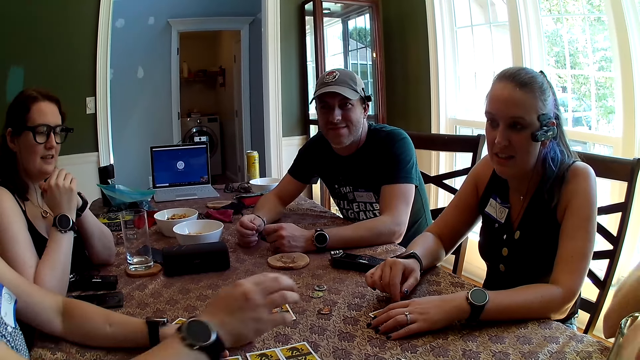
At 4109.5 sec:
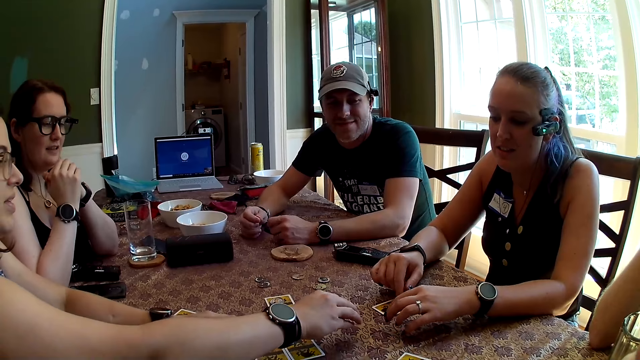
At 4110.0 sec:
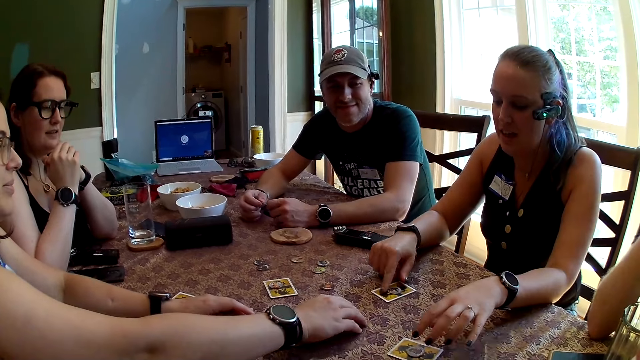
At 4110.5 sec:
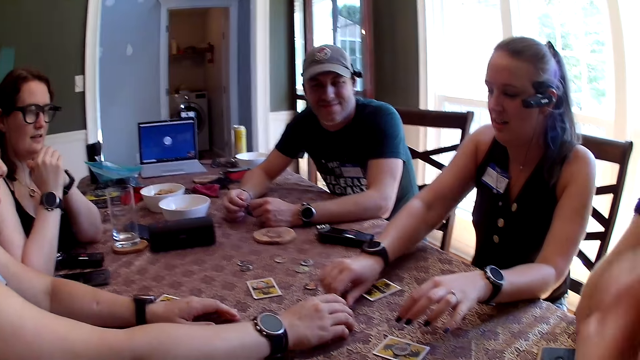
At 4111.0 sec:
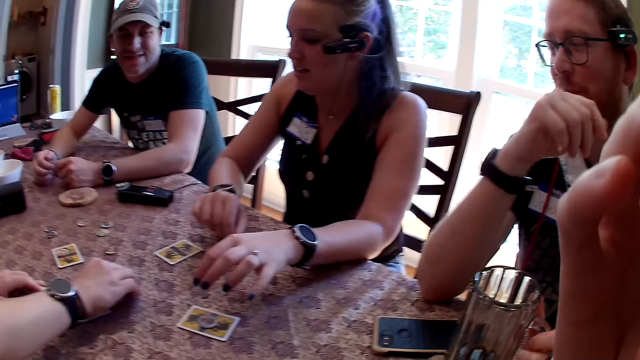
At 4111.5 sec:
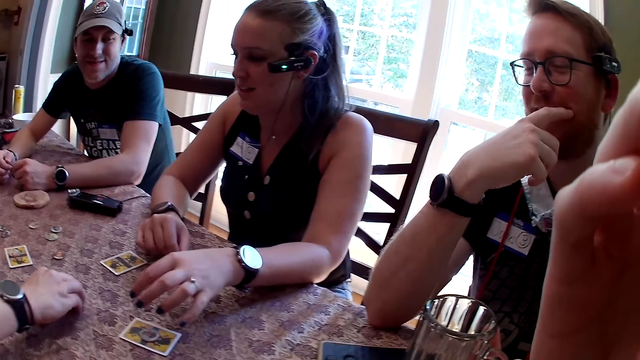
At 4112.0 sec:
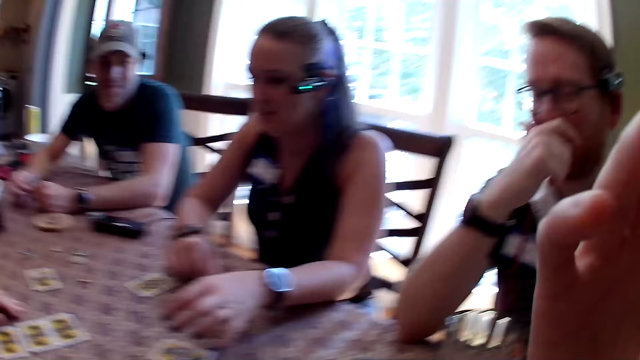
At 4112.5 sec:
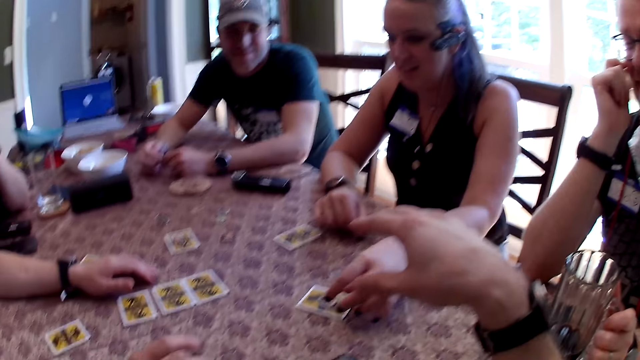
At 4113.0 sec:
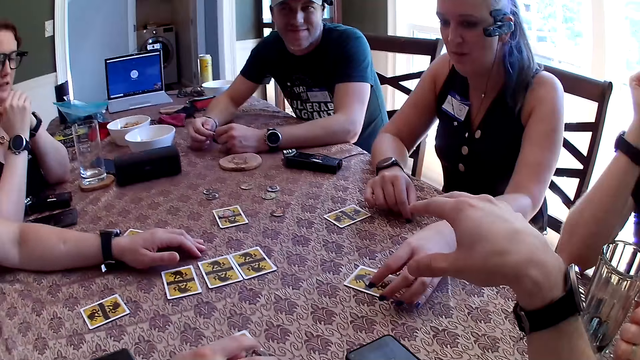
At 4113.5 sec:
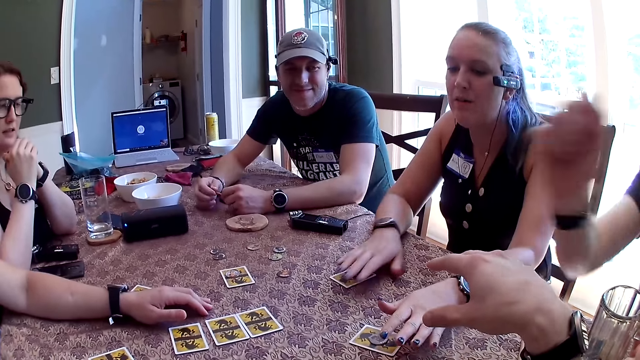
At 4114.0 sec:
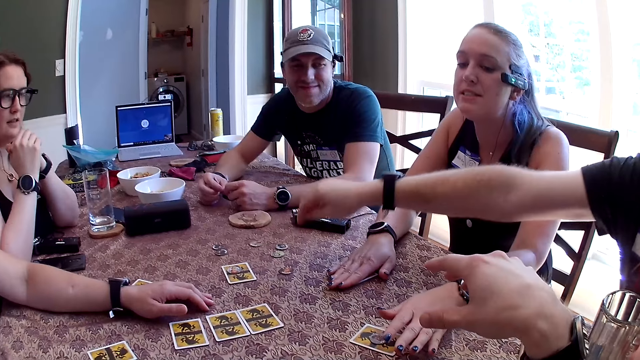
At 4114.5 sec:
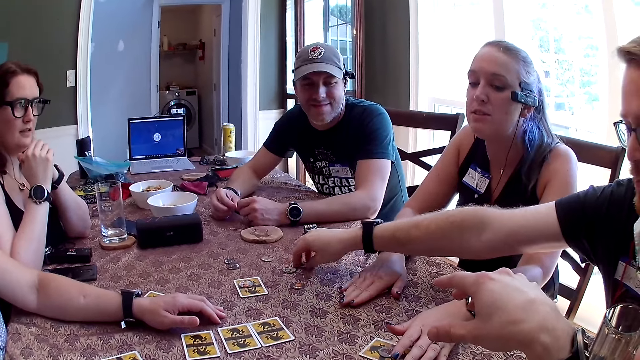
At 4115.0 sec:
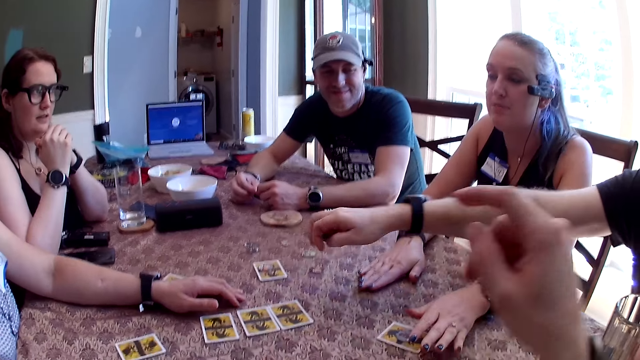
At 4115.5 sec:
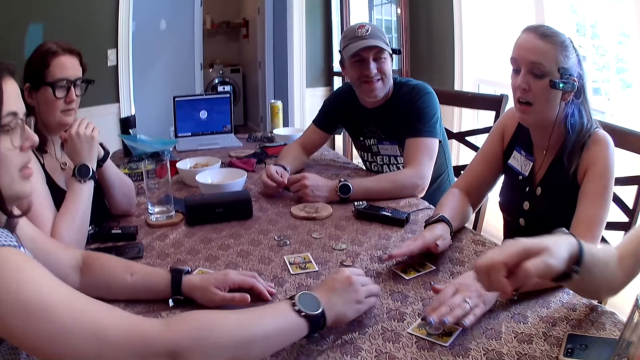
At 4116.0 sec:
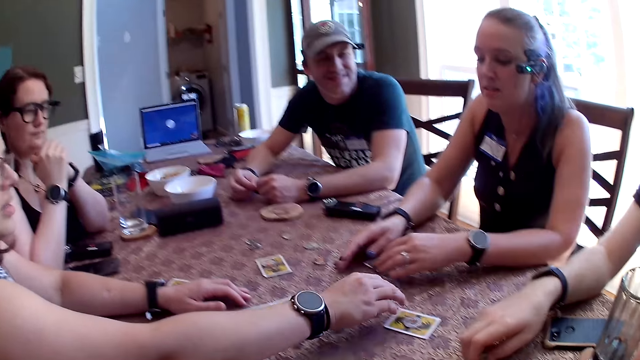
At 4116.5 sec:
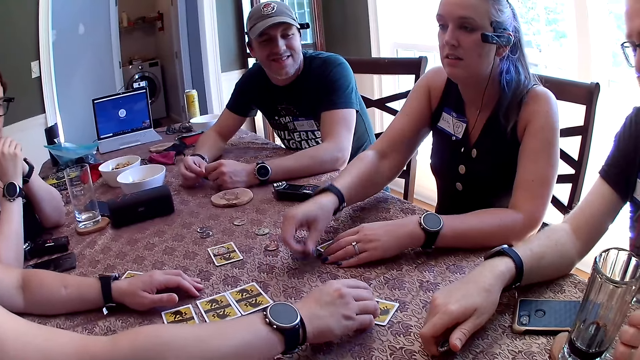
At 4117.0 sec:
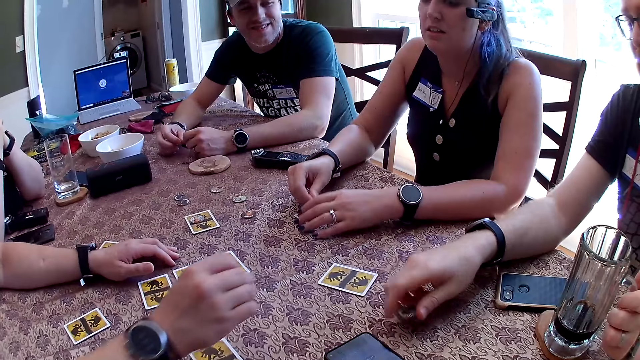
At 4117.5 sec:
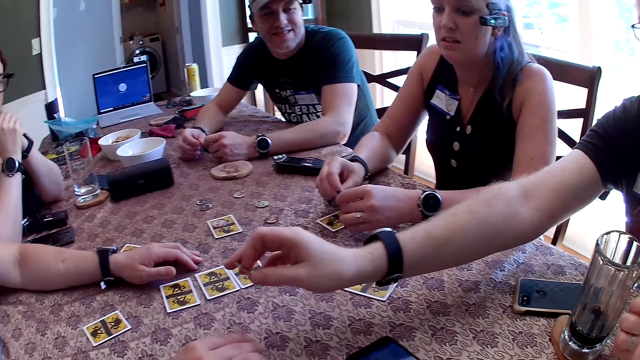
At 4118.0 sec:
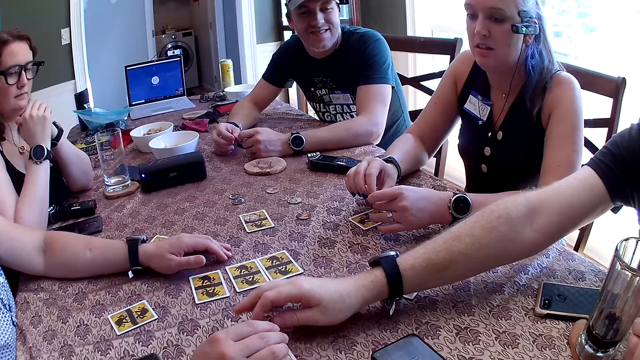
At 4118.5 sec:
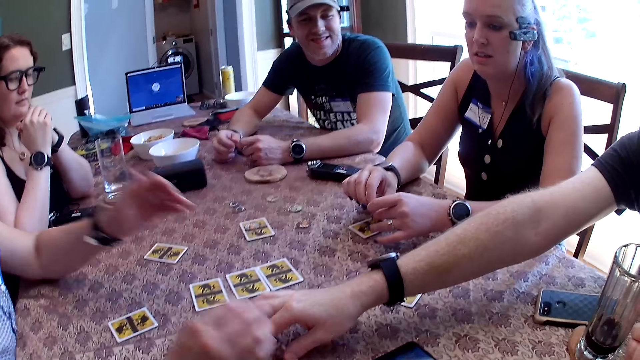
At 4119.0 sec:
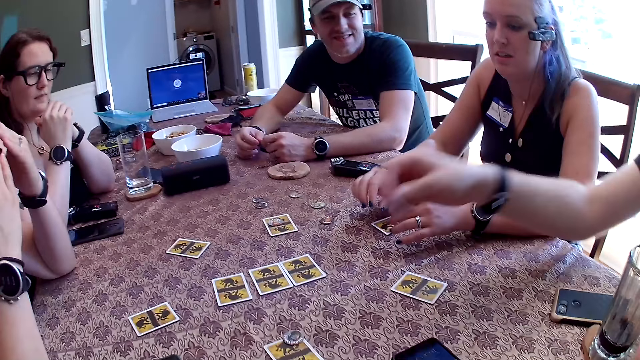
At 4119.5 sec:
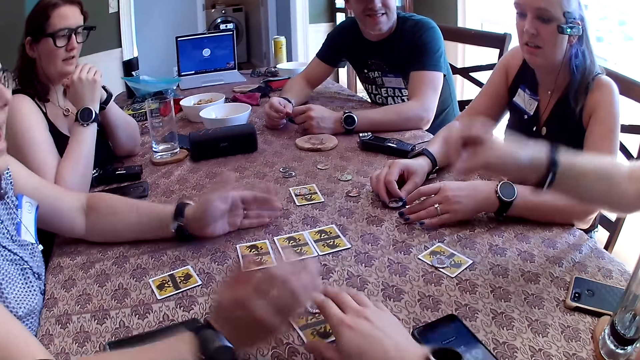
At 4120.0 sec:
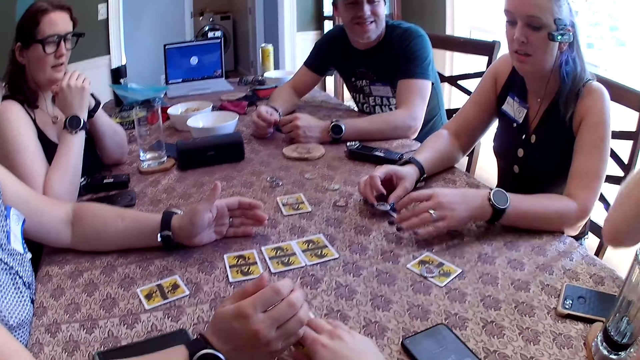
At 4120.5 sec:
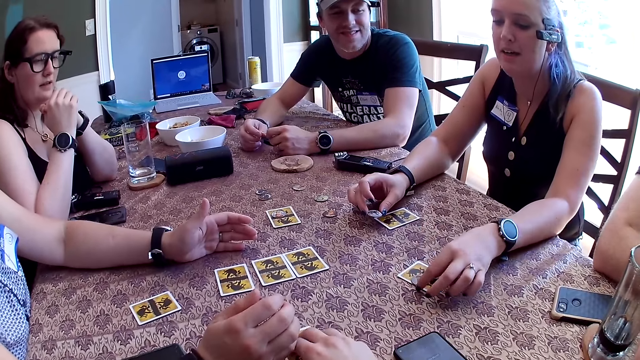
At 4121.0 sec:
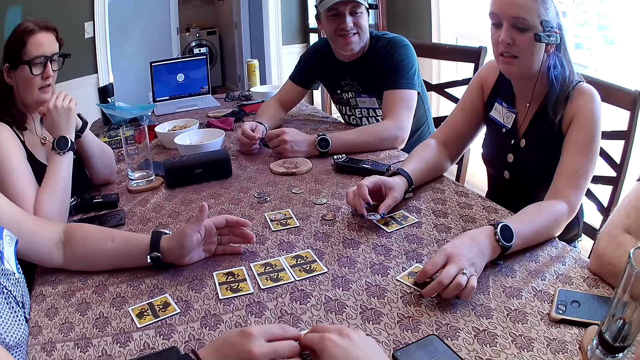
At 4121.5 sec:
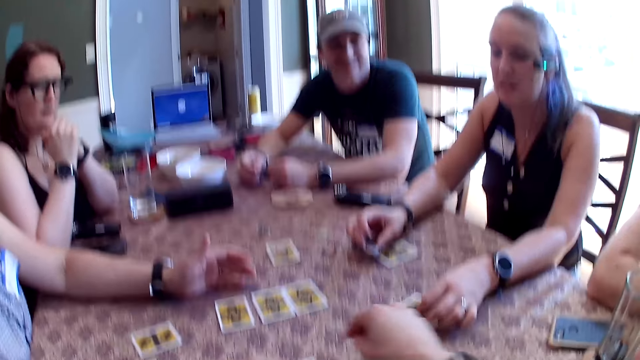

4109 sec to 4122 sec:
A woman lifts up the hand. Another woman moves a token from the card on the table with her right hand. A third woman takes a card. A fourth woman moves the token on the table with her right hand. The camera wearer lifts up the hand. The second woman adjusts the token on the card on the table with her left hand. The third woman talks to the camera wearer. A man removes his right elbow from the table. The second woman taps the card on the table with her right hand. The man picks up a token from the table with his right hand. The fourth woman picks up the token from the card on the table with her right hand. The man places his right elbow on the table. The second woman picks up a token from the table with her right hand. The third woman takes a card. The second woman drops the token on the card on the table with her right hand. The man drops the token on the card on the table with his right hand and picks up a token from the card on the table with his right hand. The first woman lifts up the hand. The camera wearer picks up a token from the card on the table with his right hand. The man places his right elbow on the table. The second woman adjusts the token on the card on the table with her left hand. The third woman takes a card.

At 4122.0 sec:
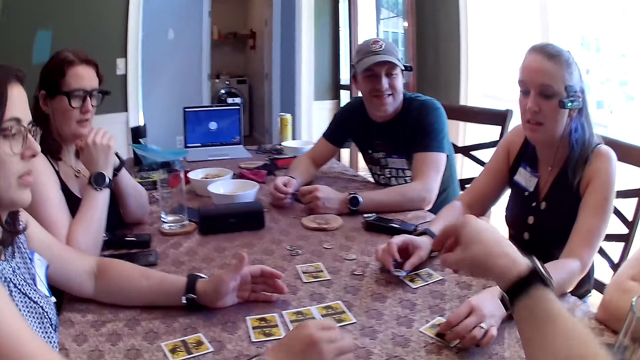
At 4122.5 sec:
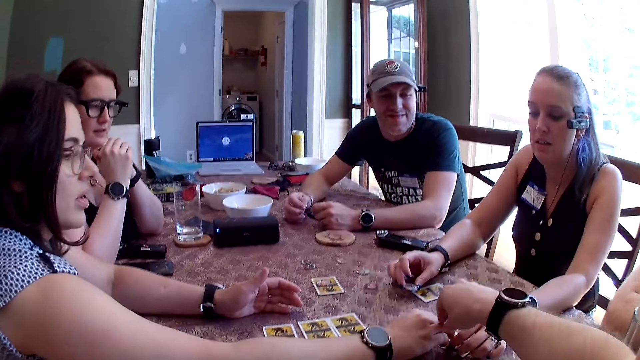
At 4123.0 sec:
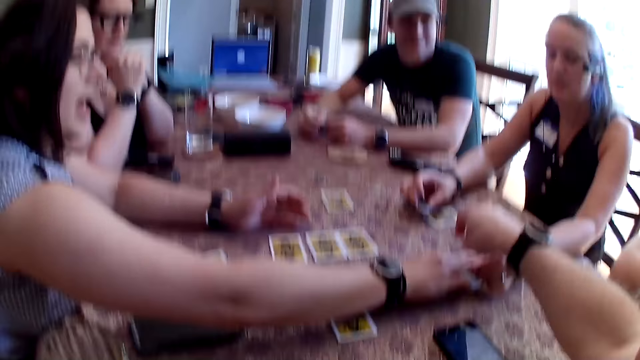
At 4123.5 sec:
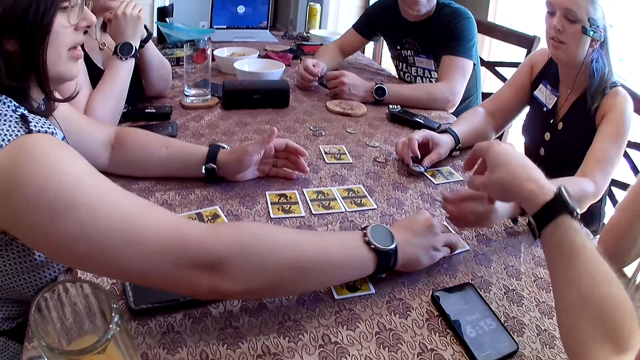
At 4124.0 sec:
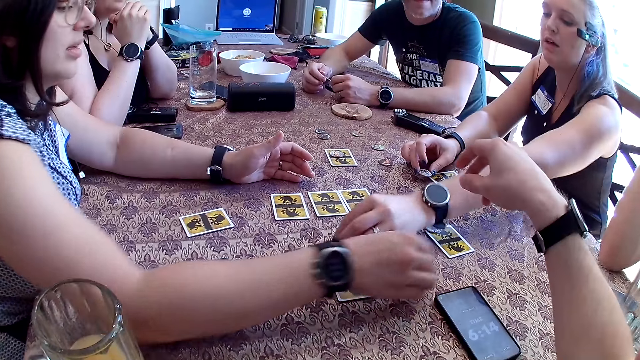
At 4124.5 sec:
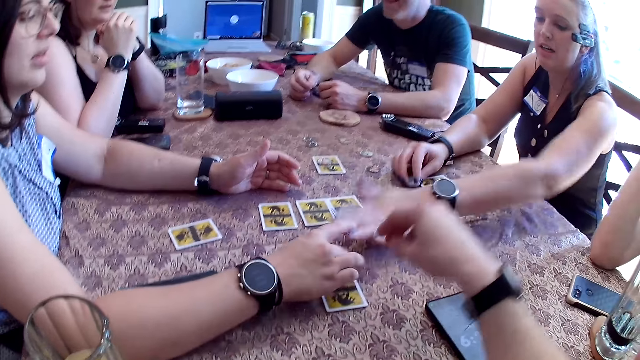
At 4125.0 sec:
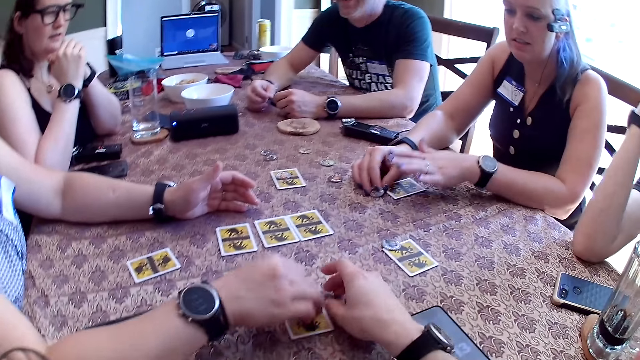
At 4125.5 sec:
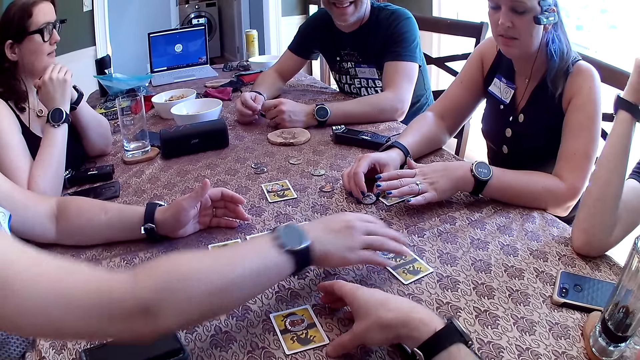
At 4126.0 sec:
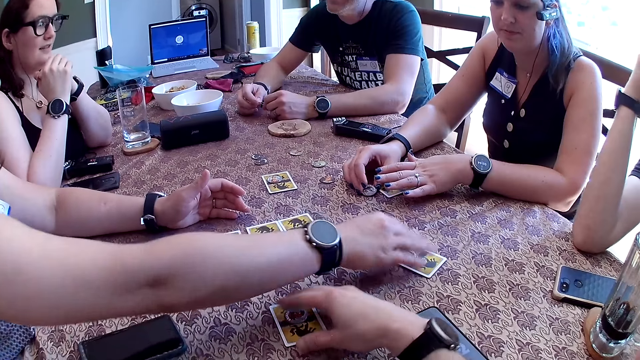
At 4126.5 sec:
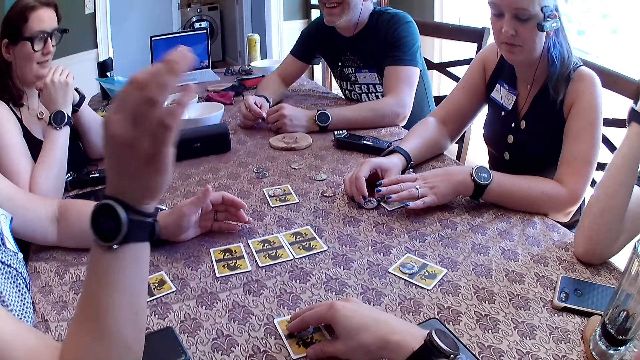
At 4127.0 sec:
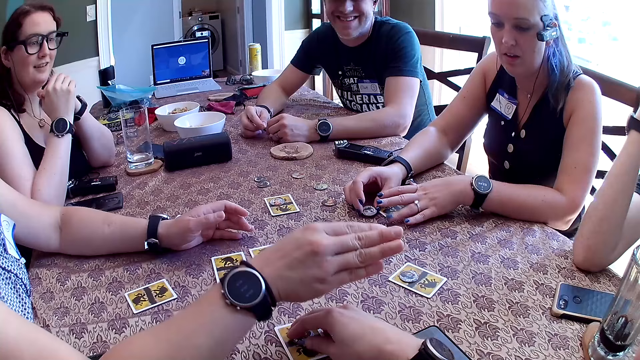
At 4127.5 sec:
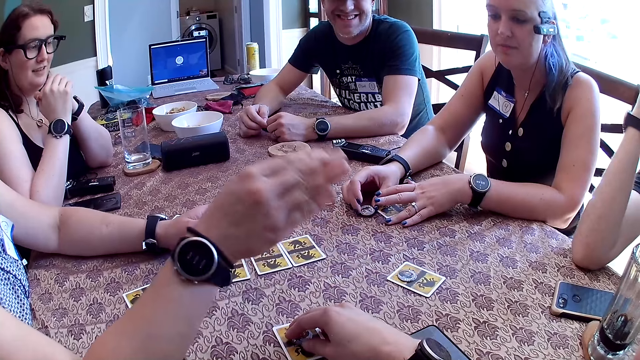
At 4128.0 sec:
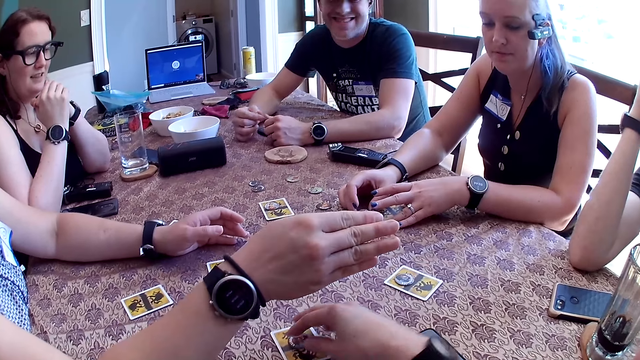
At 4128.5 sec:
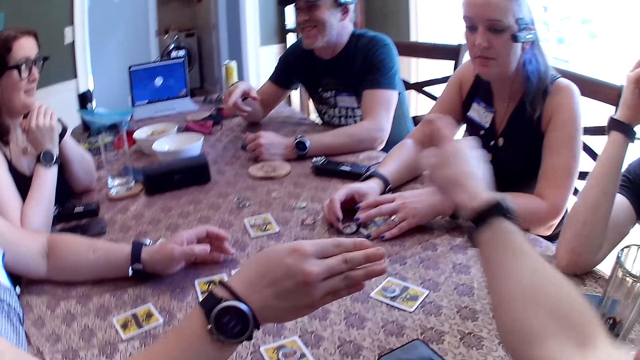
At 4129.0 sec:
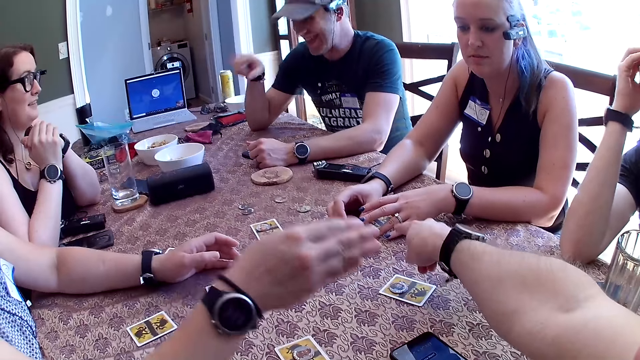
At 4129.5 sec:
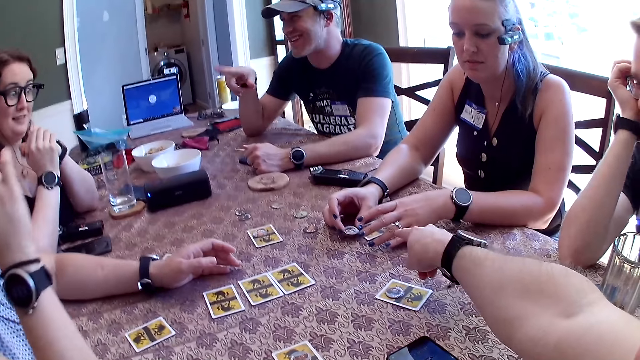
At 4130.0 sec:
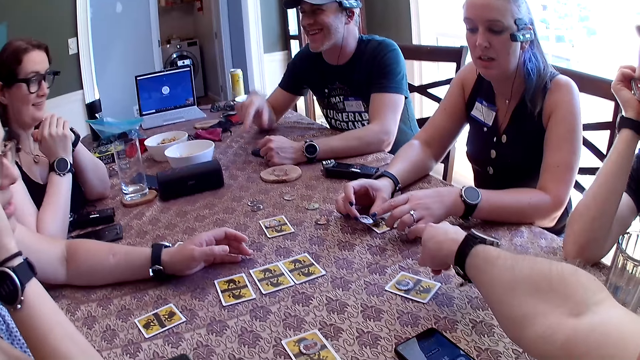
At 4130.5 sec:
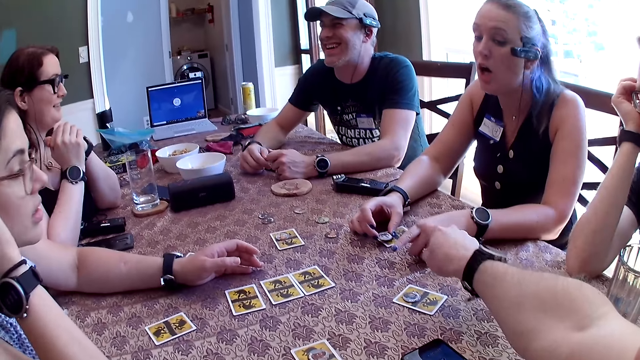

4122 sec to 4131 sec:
A woman drops a token on the card on the table with her right hand. The camera wearer lifts up the hand. Another woman picks up the token from the card on the table with her left hand, drops the token on the card on the table with her left hand, and places her left hand on the table. A third woman takes the card. The first woman drops the token on the card on the table with her left hand and adjusts the card on the table with her right hand. The camera wearer places his right hand on the card on the table. The first woman places her right hand on the table. The third woman lifts up the hand. The second woman picks up the token from the card on the table with her right hand. A man talks to a fourth woman. The camera wearer lifts up the hand.
